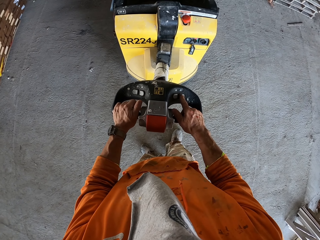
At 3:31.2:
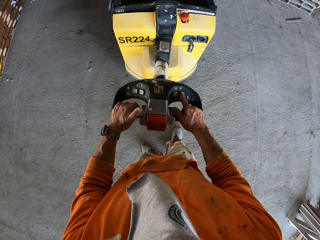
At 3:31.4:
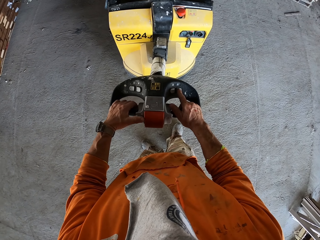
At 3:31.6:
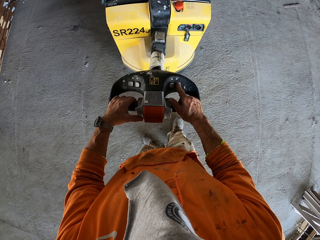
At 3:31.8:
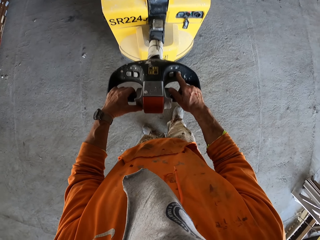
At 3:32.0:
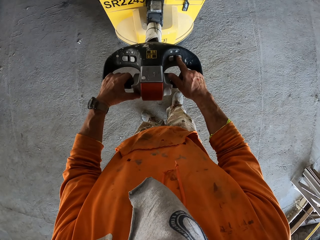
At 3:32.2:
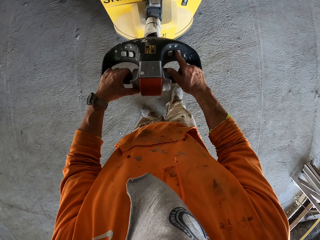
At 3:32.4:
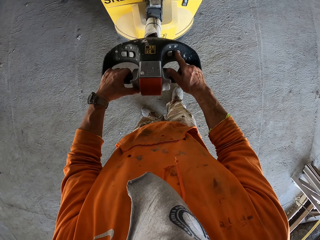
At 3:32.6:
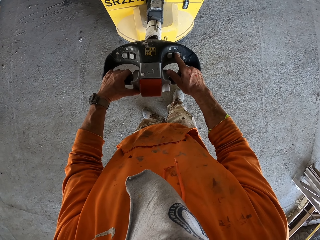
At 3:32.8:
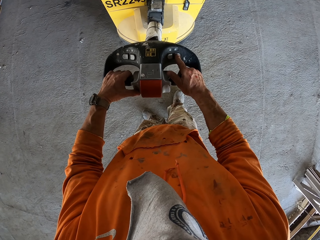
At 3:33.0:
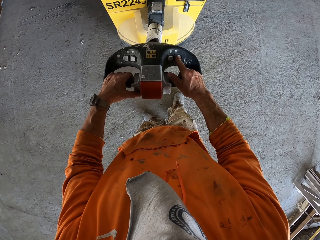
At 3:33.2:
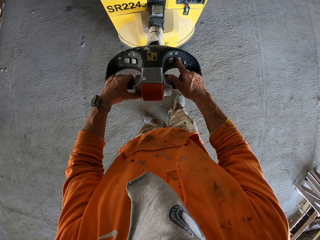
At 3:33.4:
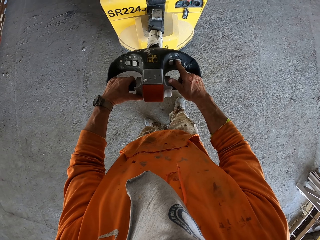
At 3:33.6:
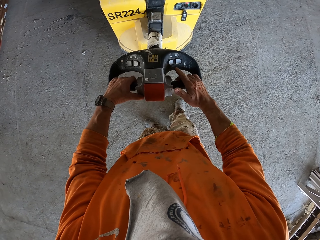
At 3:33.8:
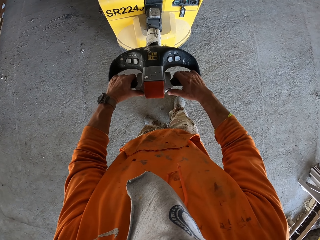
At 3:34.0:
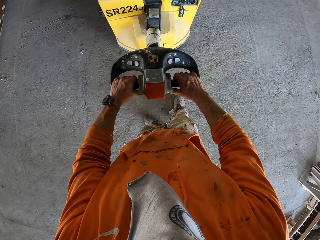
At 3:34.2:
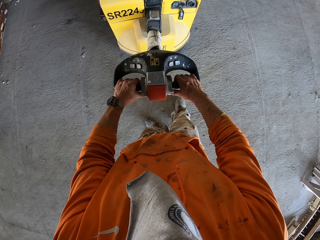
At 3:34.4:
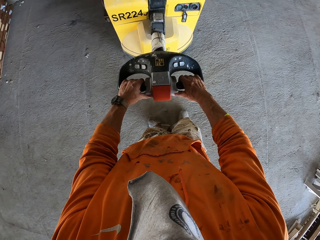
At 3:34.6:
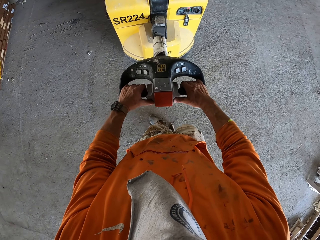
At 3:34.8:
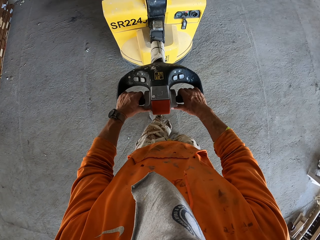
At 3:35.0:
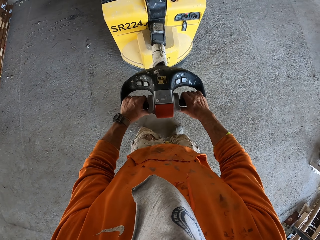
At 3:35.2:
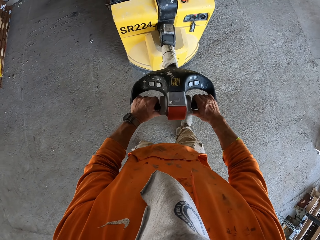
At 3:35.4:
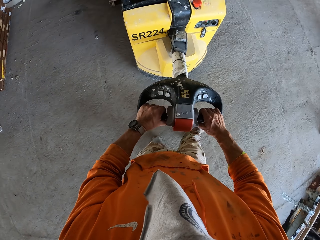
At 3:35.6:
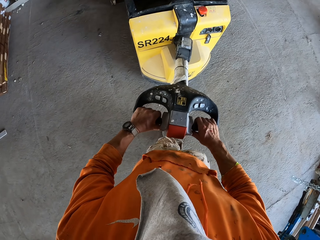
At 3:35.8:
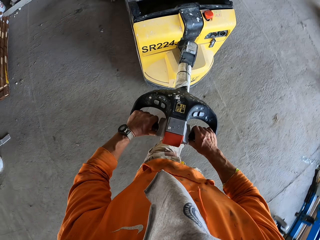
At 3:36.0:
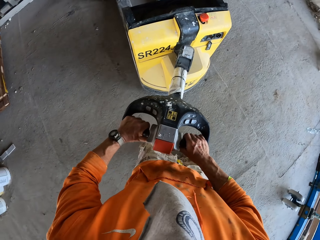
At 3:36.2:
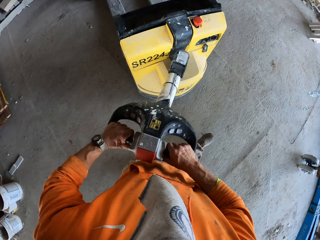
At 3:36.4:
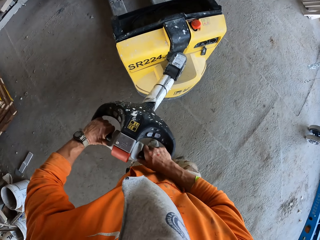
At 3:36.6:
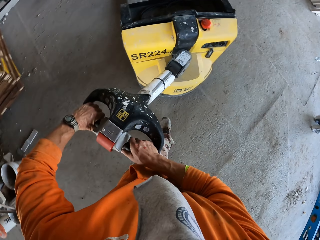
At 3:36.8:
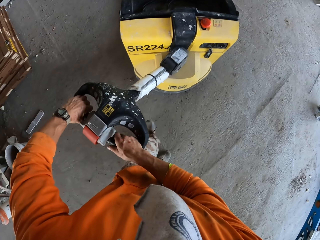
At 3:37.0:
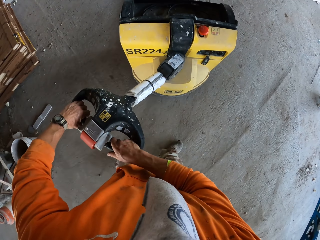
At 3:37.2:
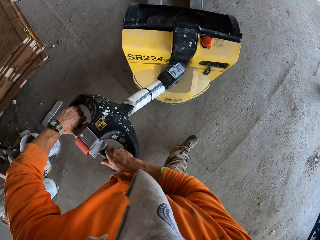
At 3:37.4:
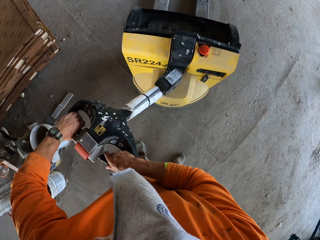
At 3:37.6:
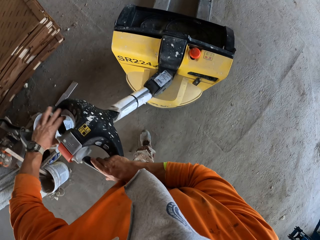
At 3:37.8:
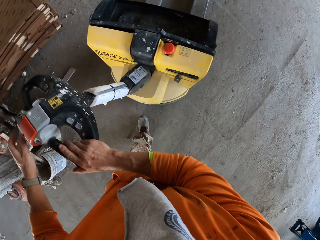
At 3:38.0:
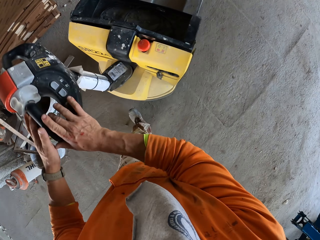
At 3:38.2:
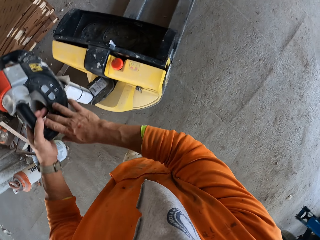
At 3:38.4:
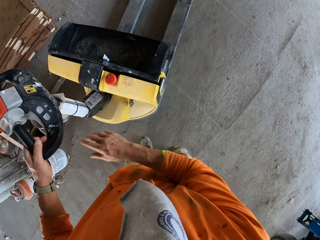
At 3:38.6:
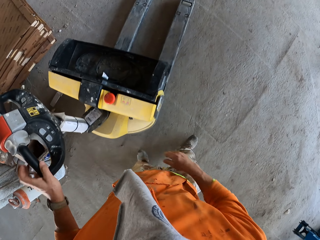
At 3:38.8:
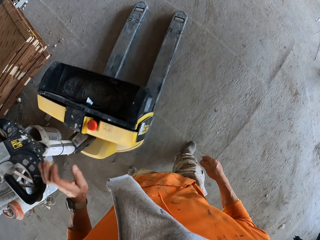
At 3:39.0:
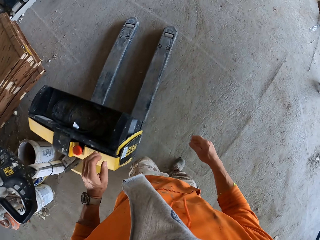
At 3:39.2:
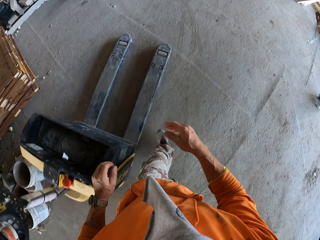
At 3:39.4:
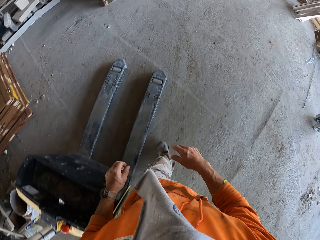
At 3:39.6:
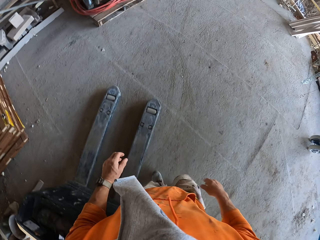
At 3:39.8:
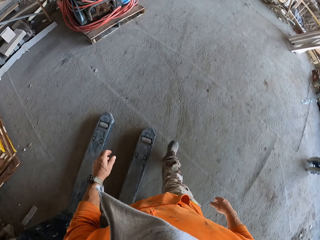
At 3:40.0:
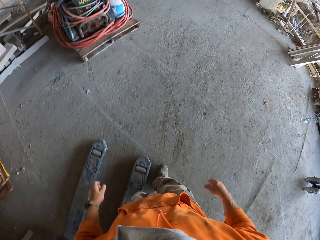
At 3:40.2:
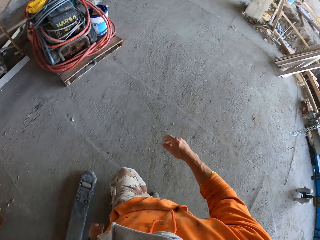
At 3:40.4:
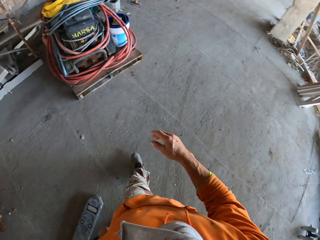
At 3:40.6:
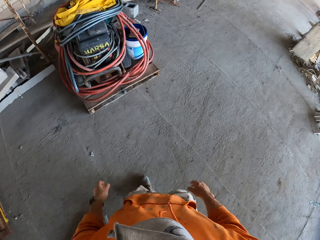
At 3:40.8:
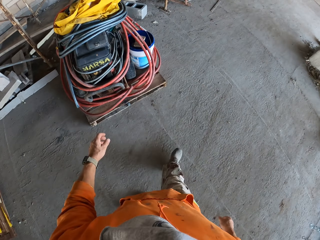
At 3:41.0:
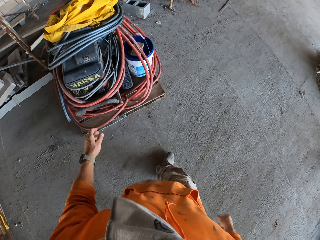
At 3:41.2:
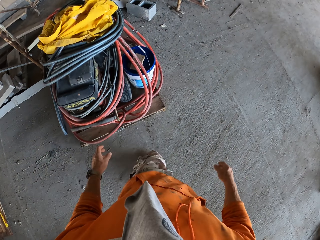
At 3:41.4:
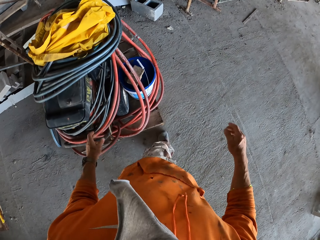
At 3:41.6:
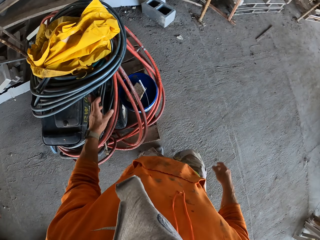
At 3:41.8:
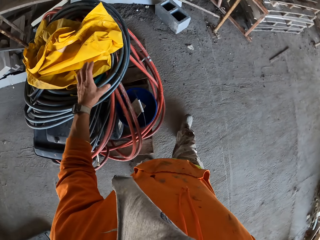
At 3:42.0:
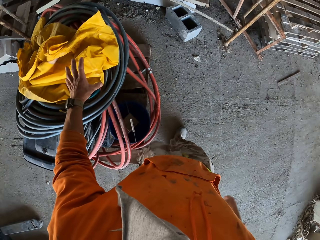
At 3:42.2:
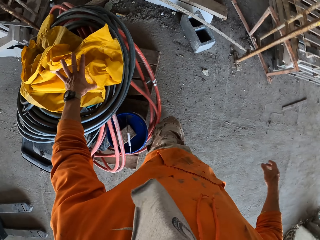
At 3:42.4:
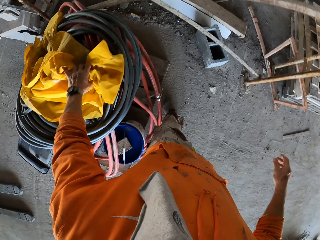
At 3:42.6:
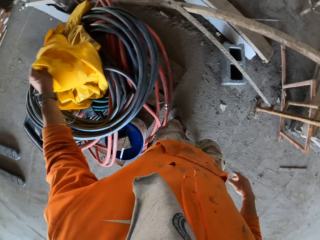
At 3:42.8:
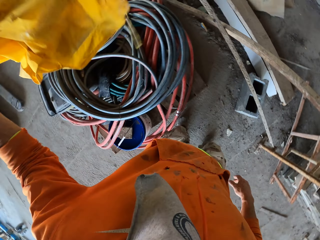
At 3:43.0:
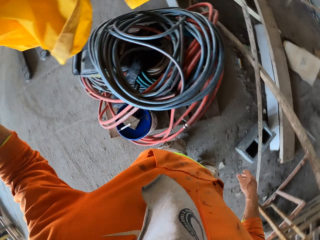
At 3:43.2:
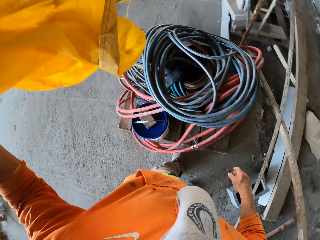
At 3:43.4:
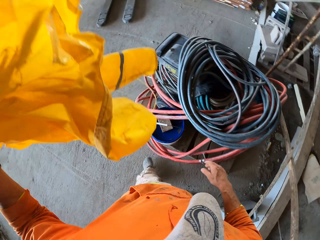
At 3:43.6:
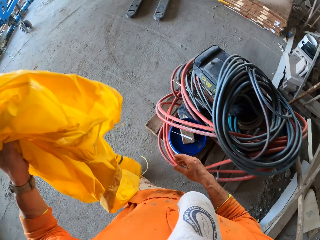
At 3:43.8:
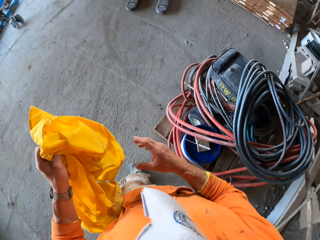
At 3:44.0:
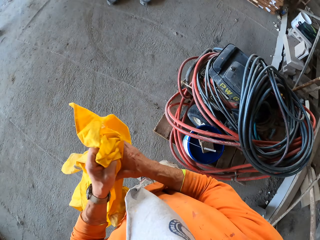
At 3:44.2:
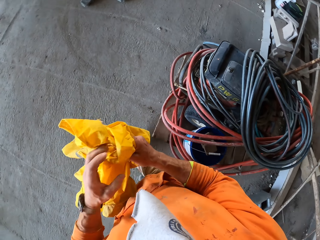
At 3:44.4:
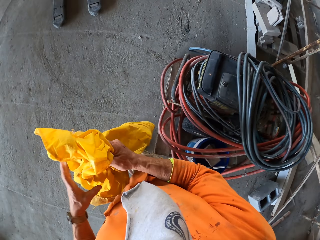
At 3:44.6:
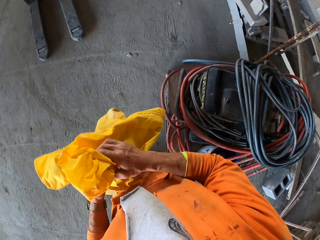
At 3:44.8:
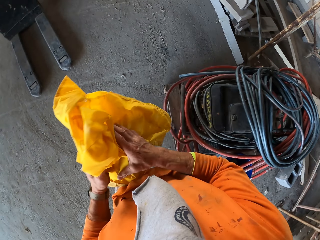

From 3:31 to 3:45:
The camera wearer presses on the floor grinding machine button. They offload the electric pallet truck. They pull the electric pallet truck. They put the floor grinding machine aside. They walk around. They take an apron.

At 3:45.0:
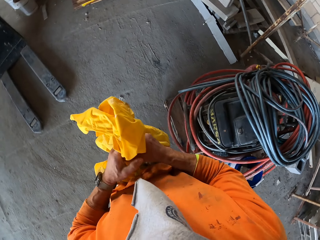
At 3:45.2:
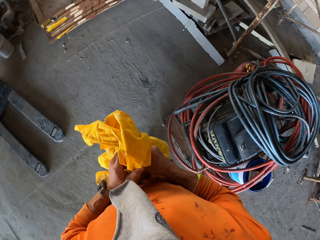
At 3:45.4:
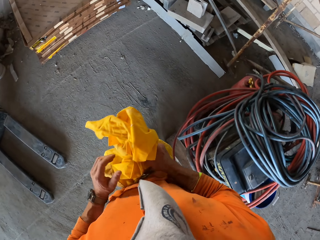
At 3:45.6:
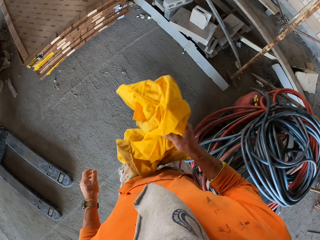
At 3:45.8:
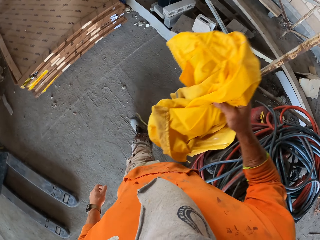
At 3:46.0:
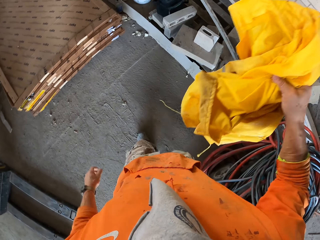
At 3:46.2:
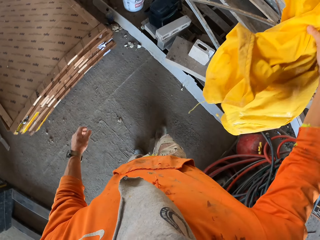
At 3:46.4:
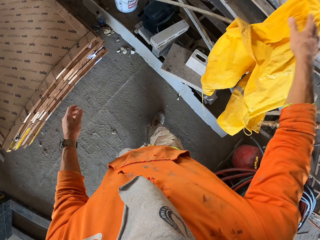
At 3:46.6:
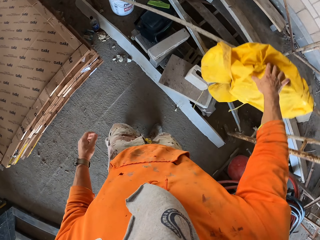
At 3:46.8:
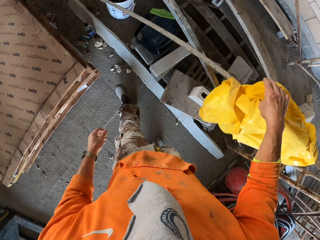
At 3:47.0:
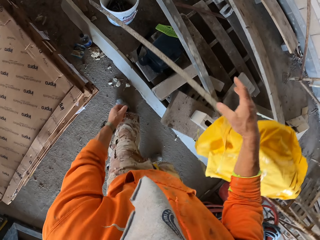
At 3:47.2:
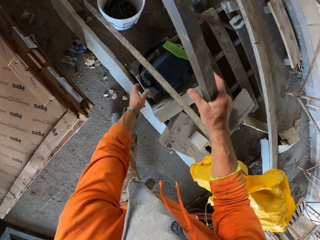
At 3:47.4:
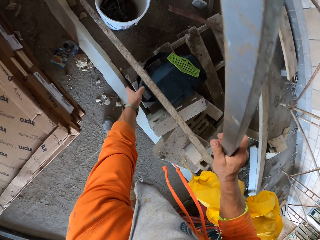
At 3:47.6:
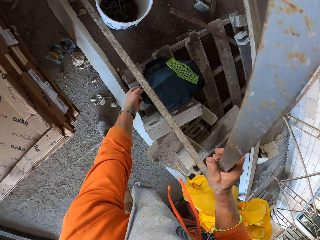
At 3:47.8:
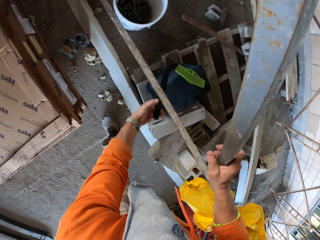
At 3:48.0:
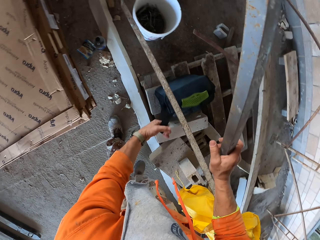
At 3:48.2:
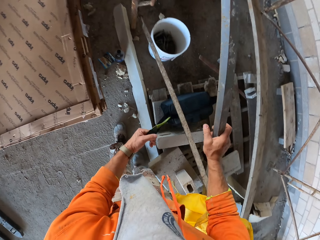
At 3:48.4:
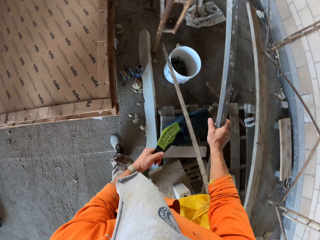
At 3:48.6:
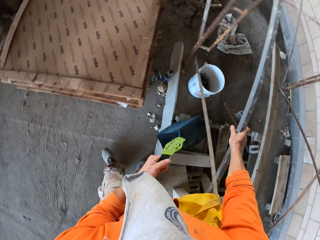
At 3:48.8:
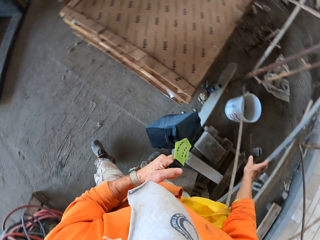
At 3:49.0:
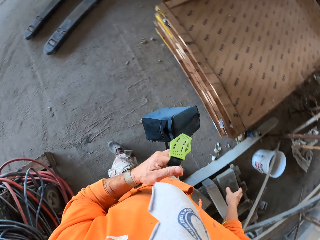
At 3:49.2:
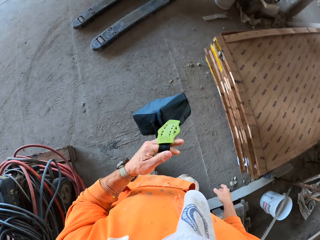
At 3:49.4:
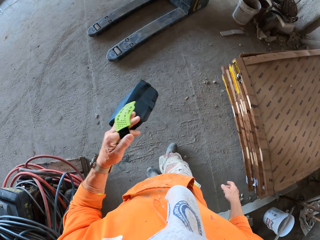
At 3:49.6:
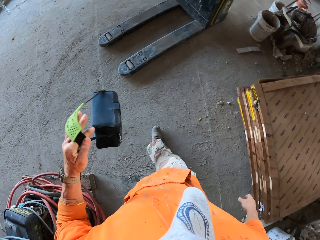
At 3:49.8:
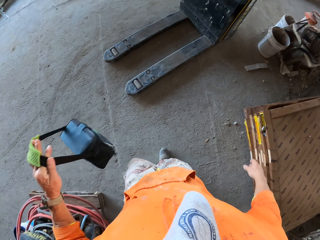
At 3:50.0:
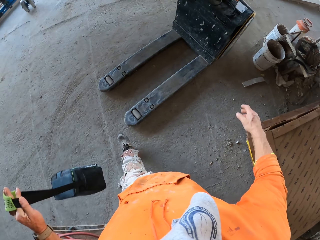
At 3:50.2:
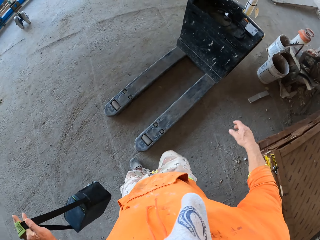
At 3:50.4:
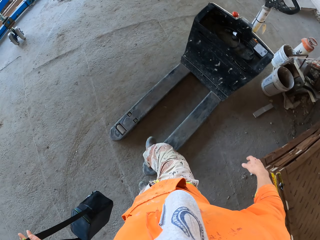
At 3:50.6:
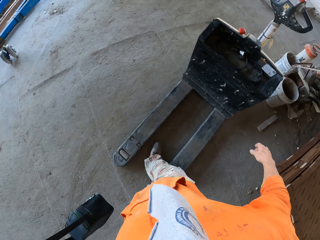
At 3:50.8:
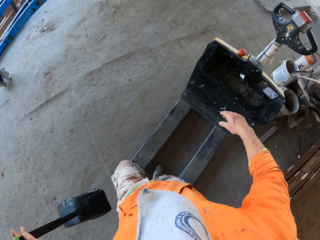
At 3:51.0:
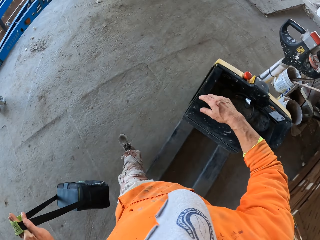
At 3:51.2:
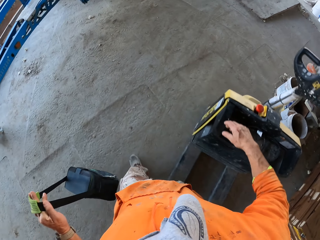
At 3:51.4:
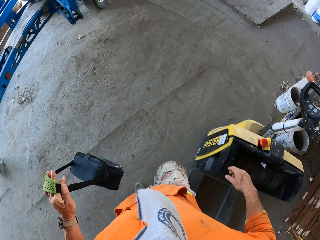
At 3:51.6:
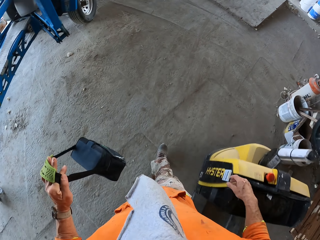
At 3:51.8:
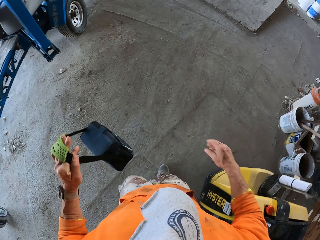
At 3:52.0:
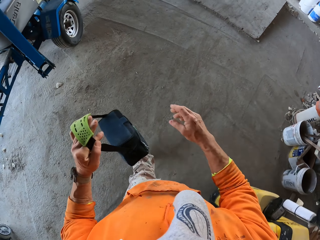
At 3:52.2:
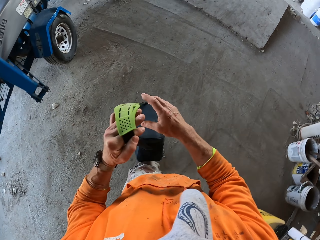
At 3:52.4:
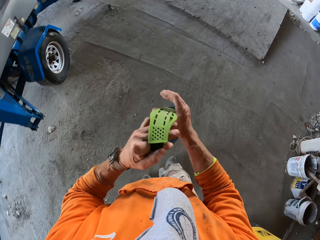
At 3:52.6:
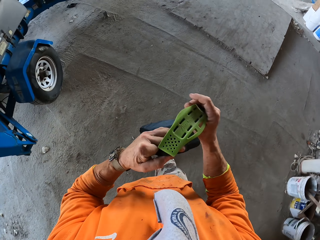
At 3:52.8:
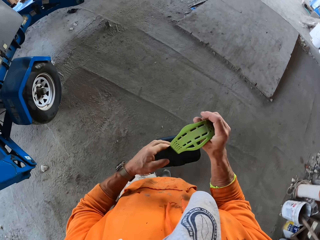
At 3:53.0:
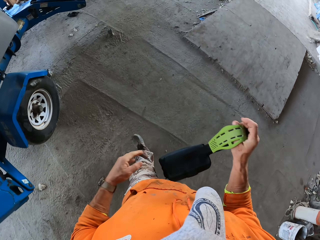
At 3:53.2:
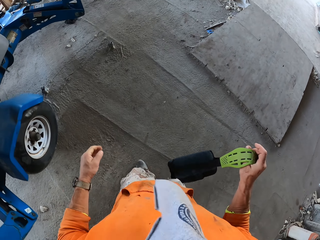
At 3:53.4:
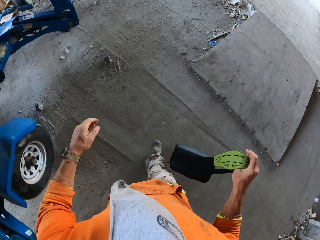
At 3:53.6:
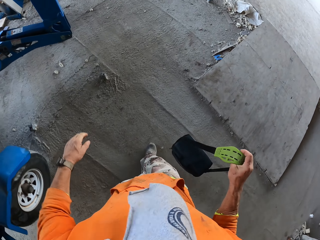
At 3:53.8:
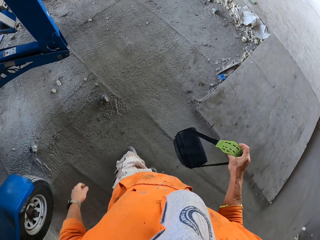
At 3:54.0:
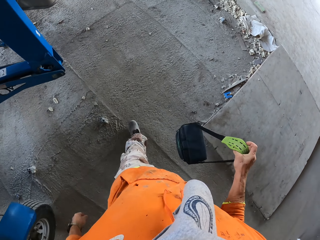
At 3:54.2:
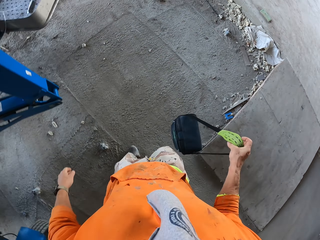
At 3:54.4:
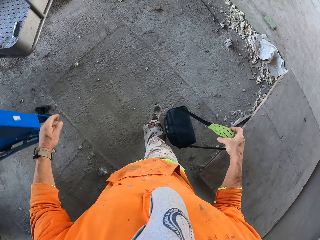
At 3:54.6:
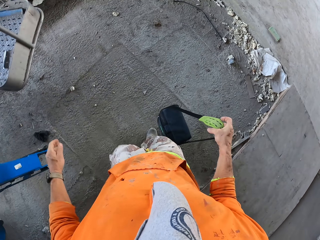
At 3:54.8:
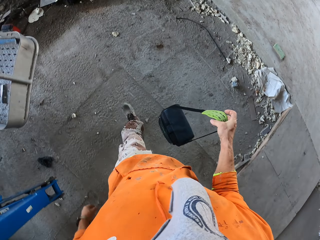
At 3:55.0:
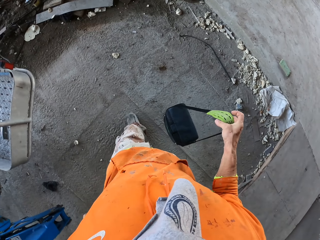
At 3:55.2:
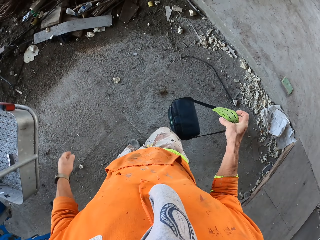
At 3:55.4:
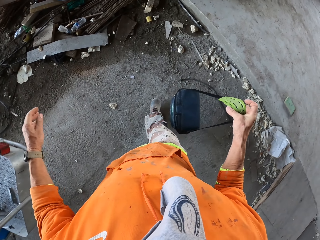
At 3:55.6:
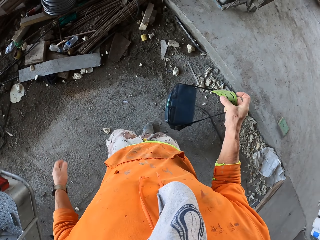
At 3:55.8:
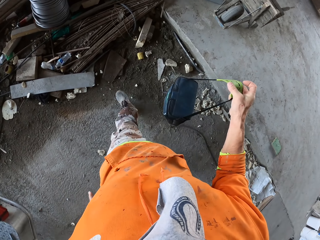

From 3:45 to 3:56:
The camera wearer moves around. They hang the apron on a stick. They take a bag. They move around. They walk around.
